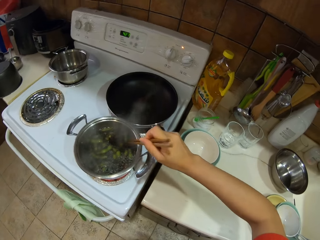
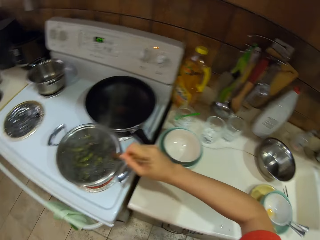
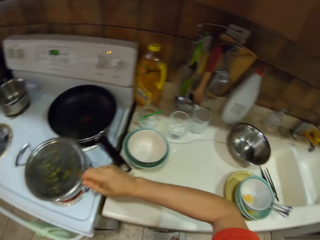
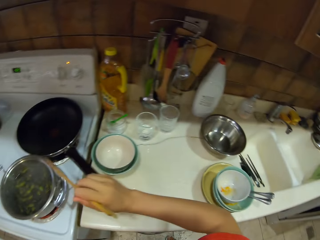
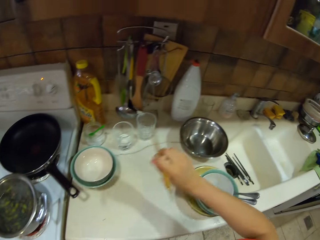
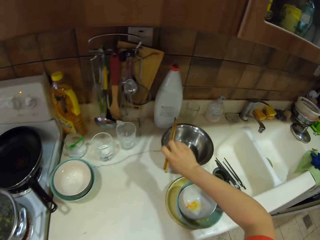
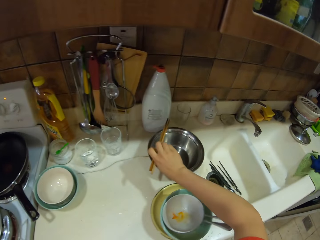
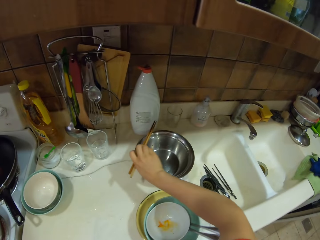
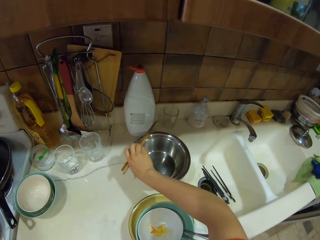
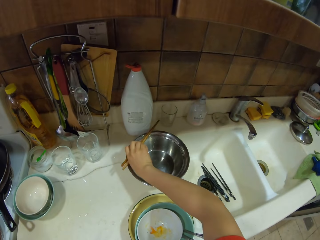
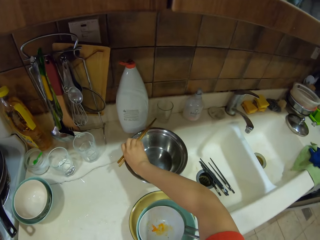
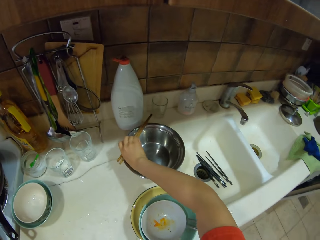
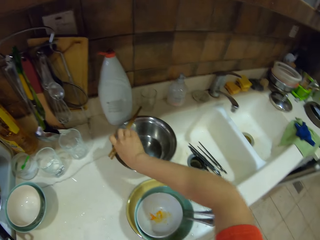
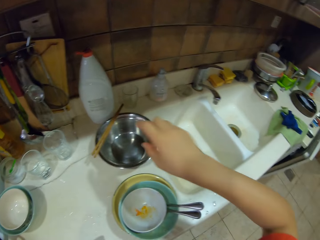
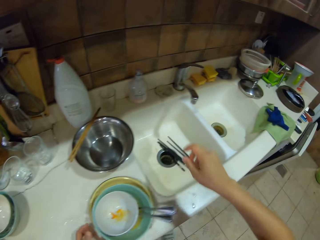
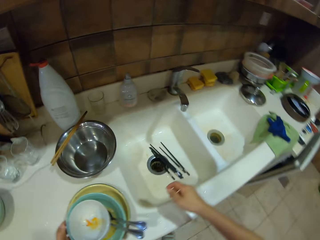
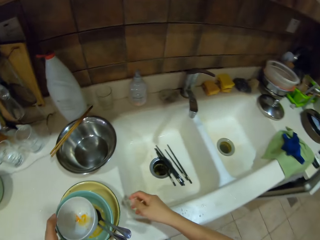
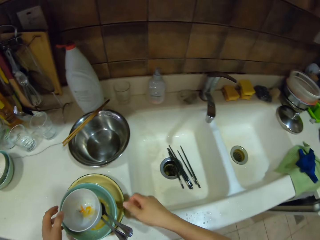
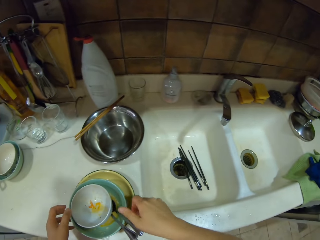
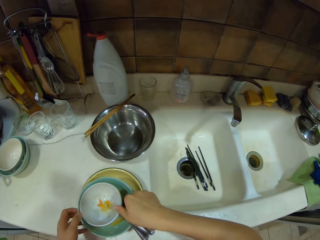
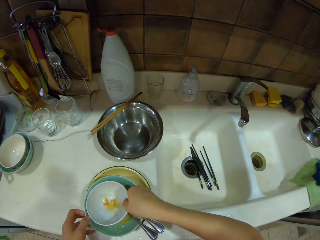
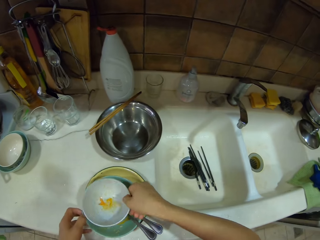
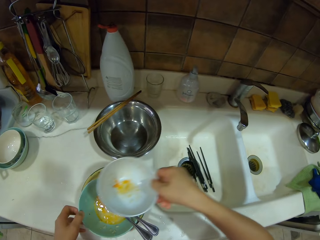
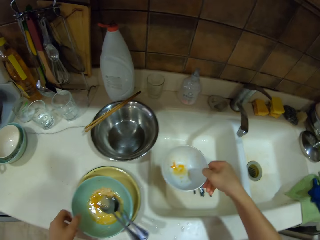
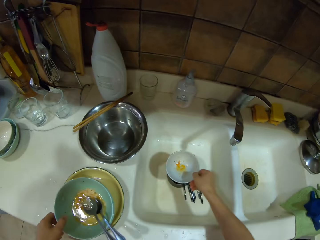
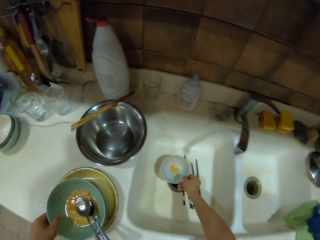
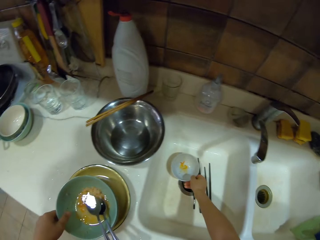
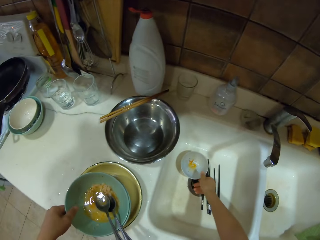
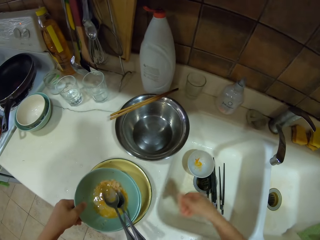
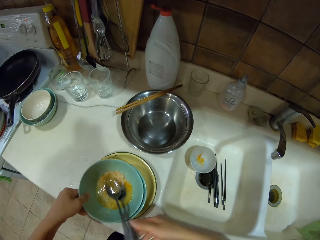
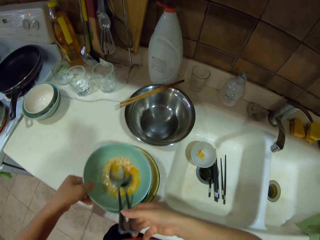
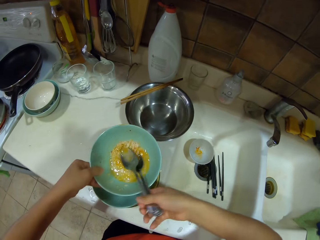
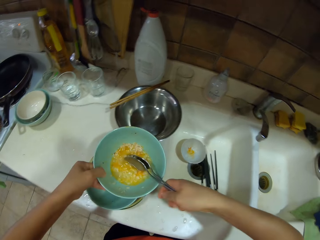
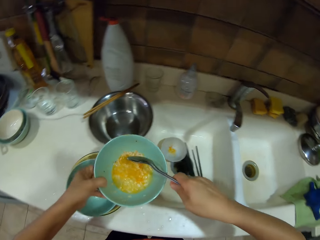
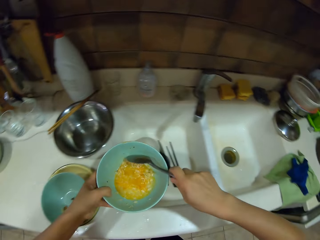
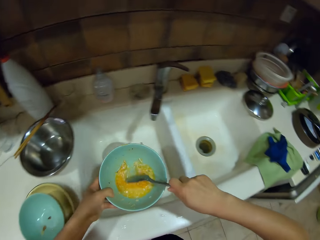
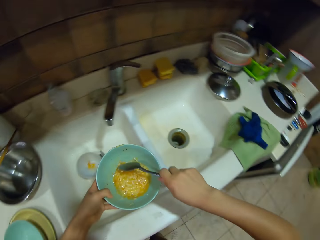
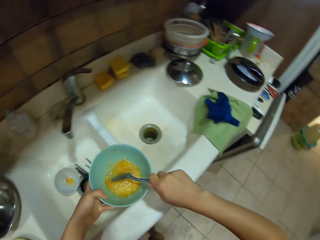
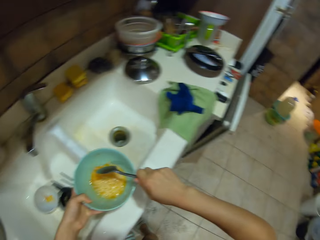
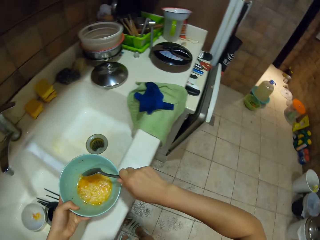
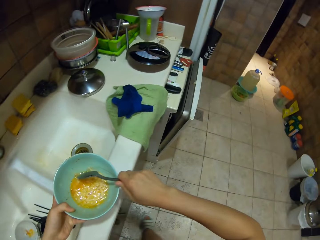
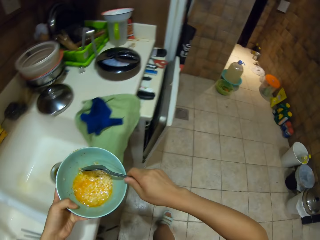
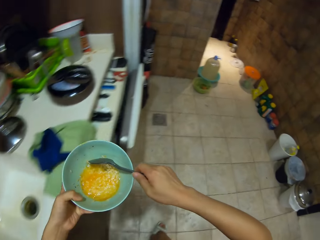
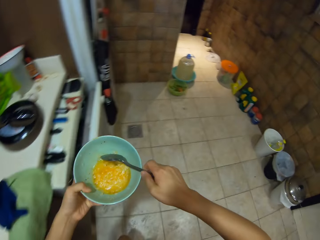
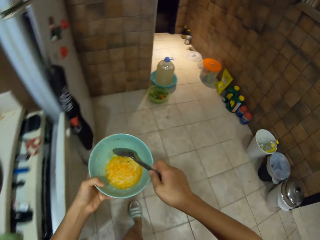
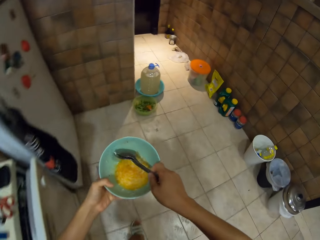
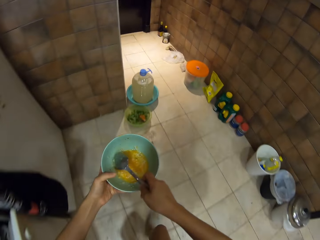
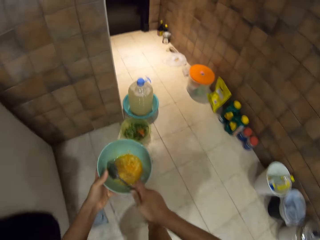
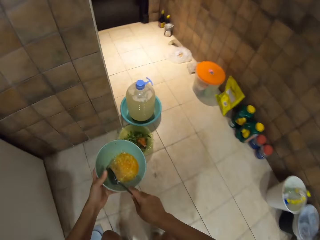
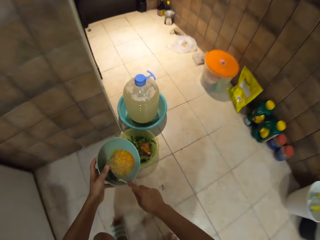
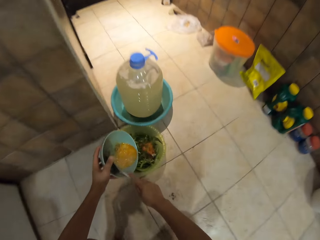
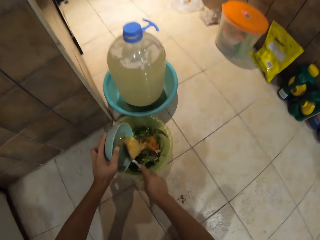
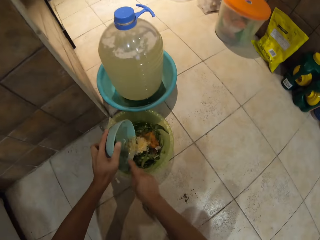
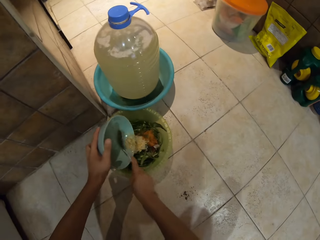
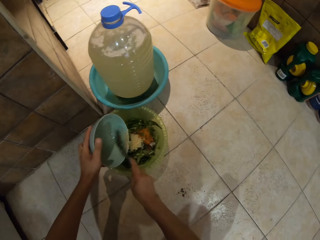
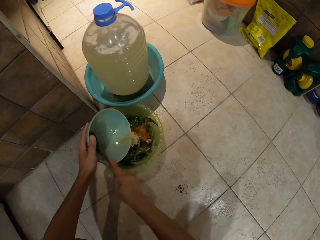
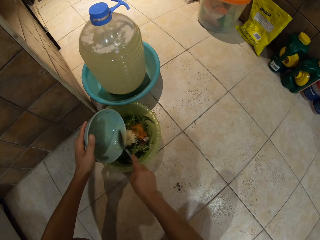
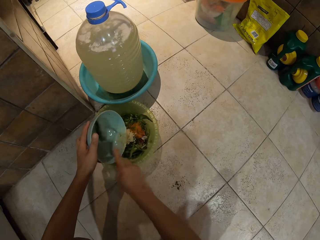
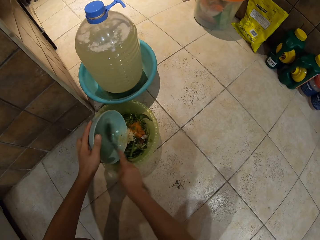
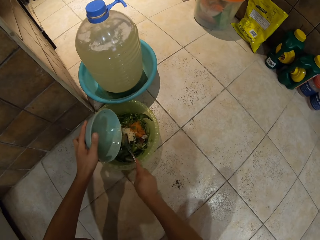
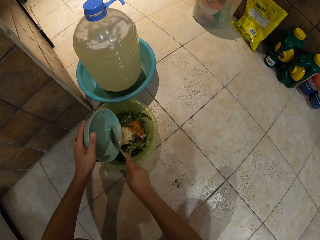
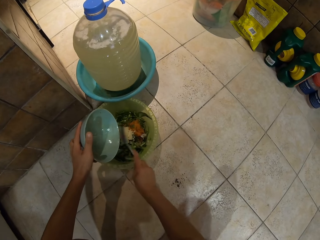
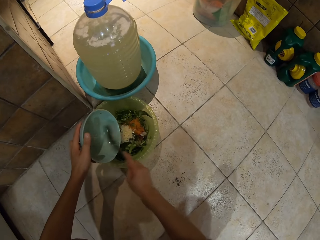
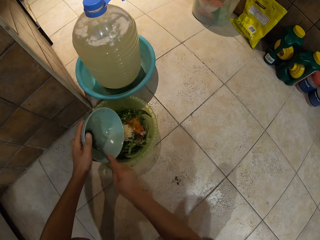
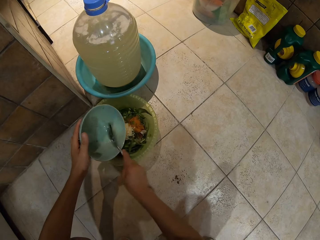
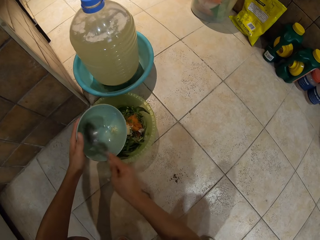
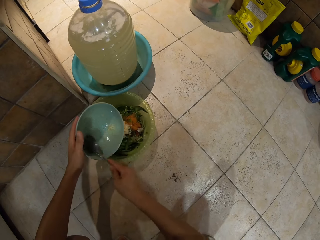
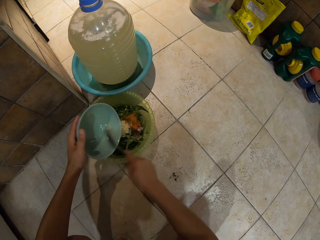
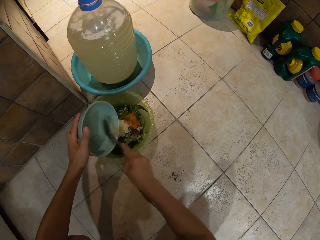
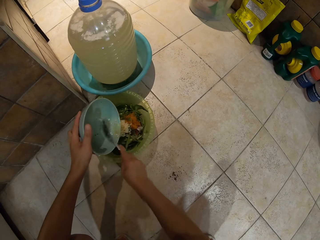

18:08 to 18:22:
The camera wearer turns to the side. They put the chopping sticks on top of the bowl. They hold a bowl. They pick up a plate. They put the bowl in the sink. They hold spoons. They pick up a plate. They turn around. They walk around. They pour the food remains in the dustbin or basin.

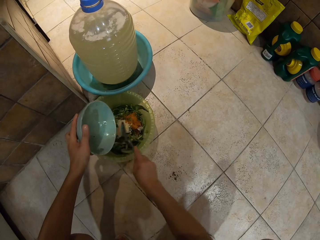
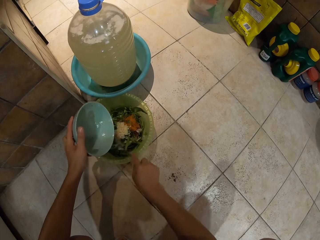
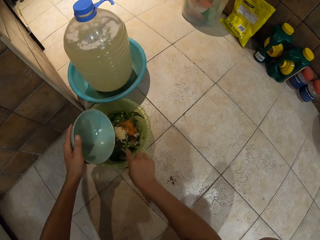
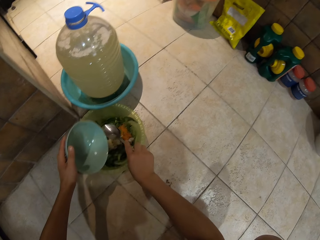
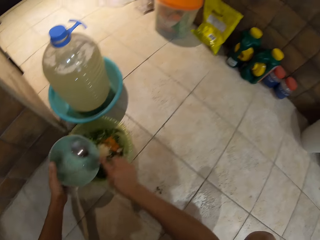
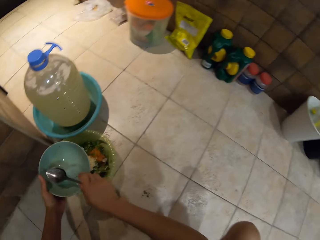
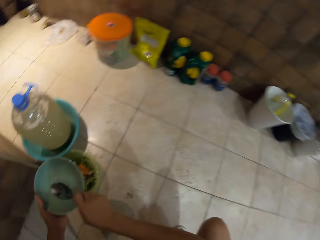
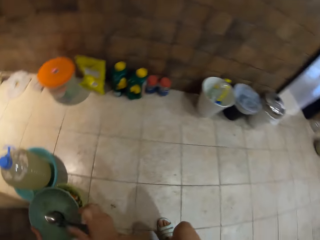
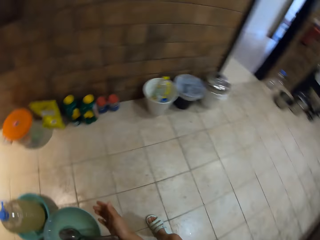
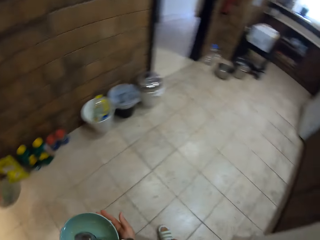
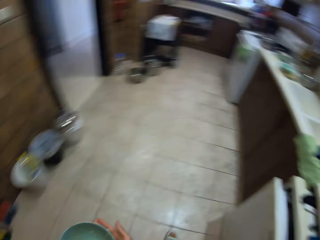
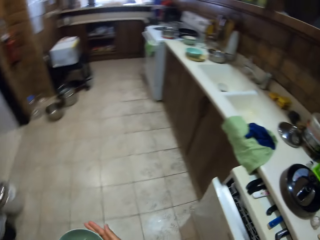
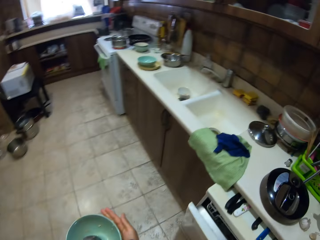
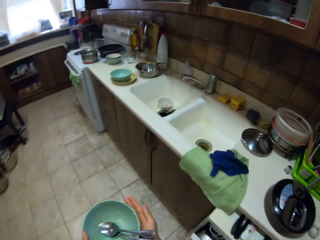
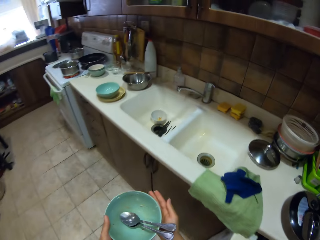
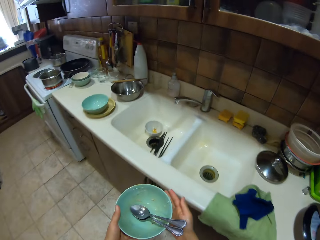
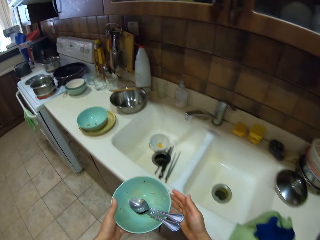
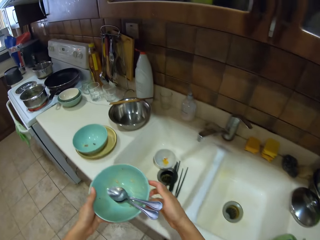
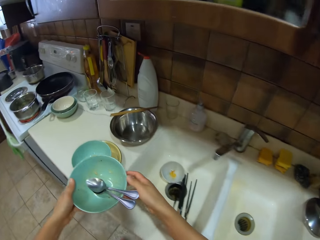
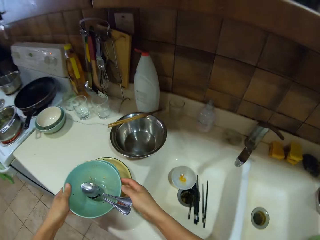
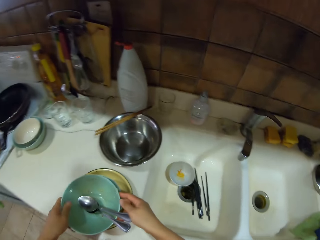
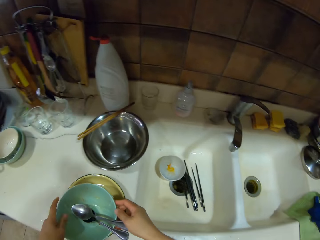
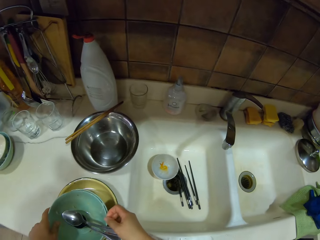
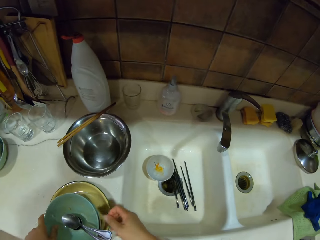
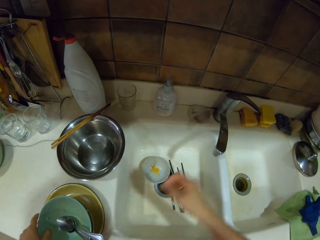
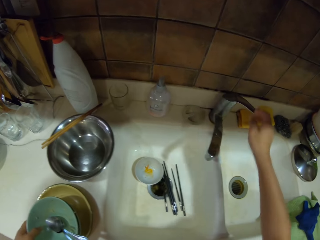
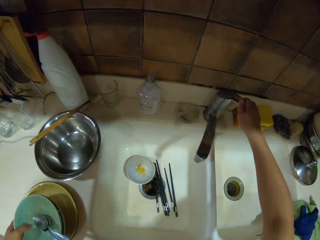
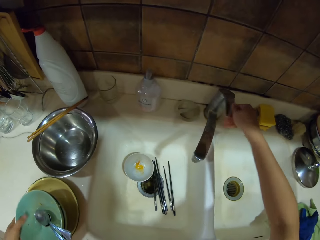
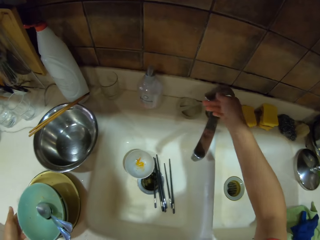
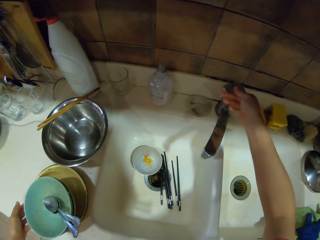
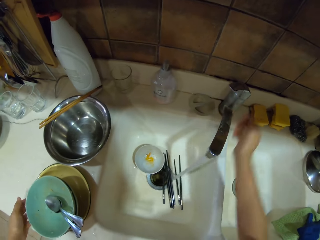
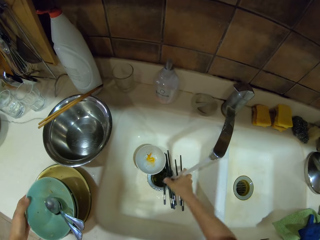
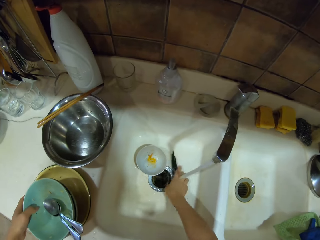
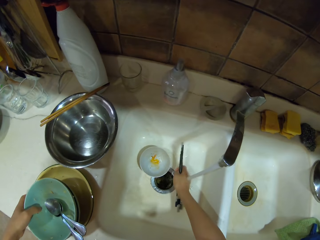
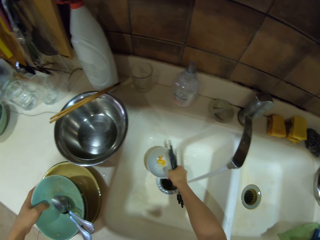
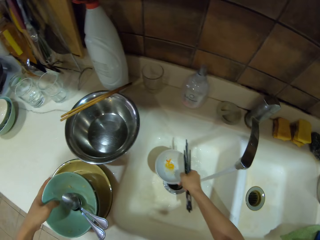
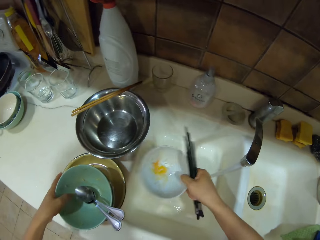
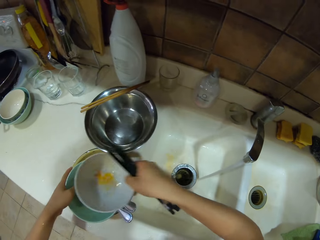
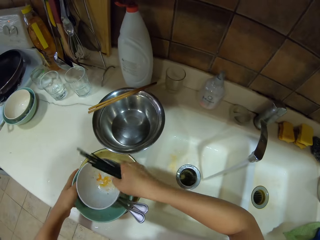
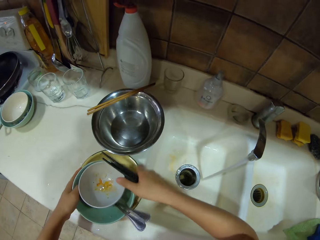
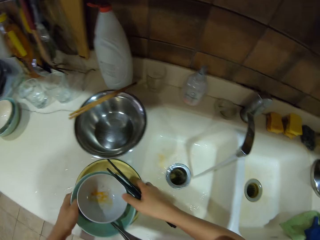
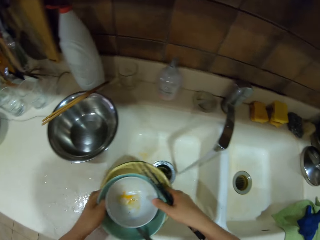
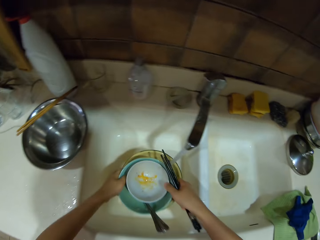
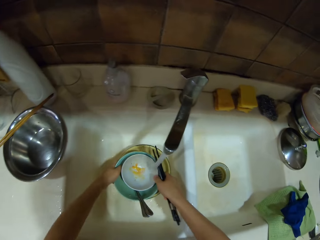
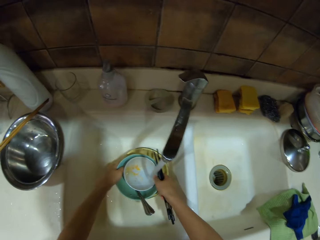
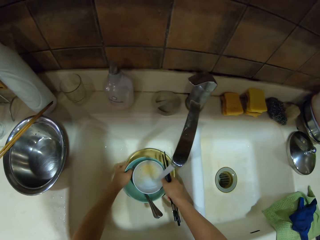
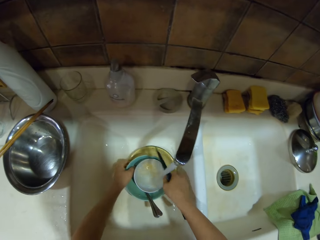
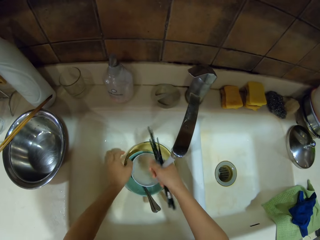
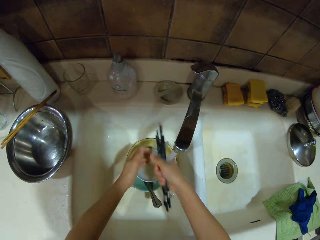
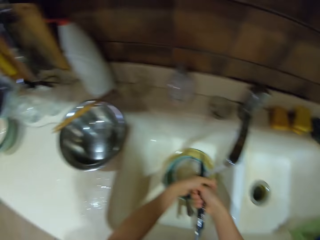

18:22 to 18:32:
The camera wearer turns around. They walk around. They put back the plate. They open a tap. They pick up the chopping sticks. They pick up the plate. They hold chopsticks. They put the plate together with other plates. They pick up the plates. They put the plates in the sink.
